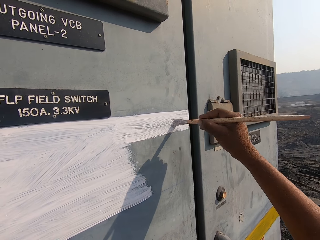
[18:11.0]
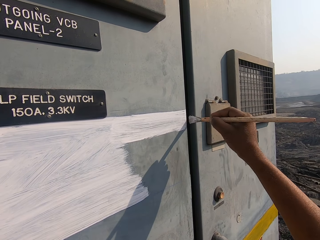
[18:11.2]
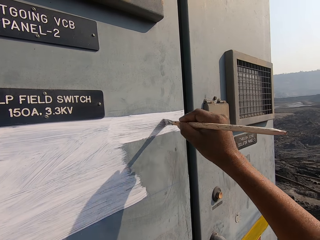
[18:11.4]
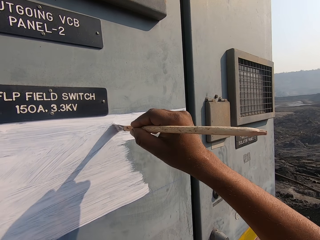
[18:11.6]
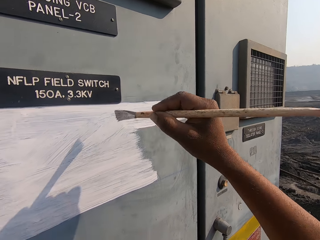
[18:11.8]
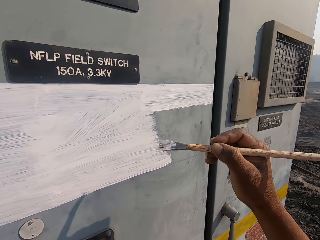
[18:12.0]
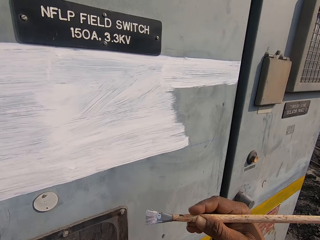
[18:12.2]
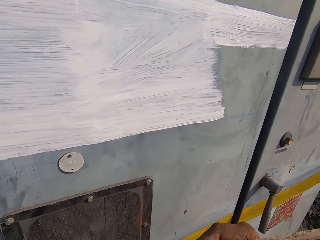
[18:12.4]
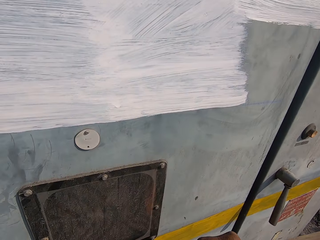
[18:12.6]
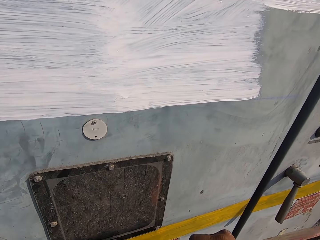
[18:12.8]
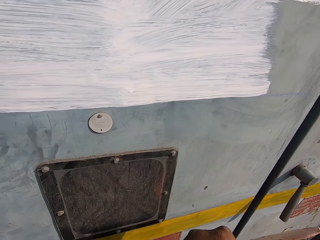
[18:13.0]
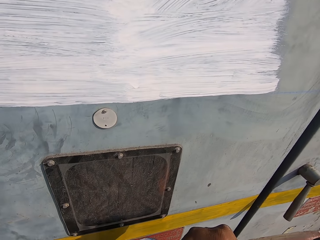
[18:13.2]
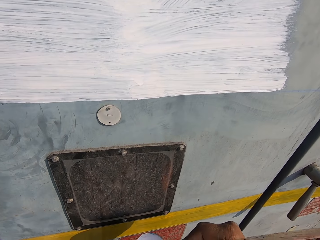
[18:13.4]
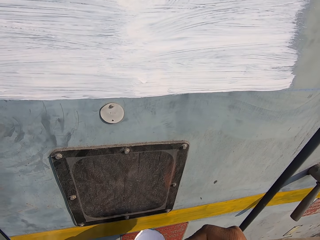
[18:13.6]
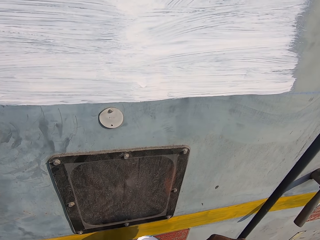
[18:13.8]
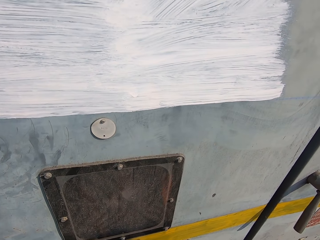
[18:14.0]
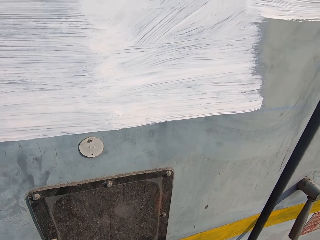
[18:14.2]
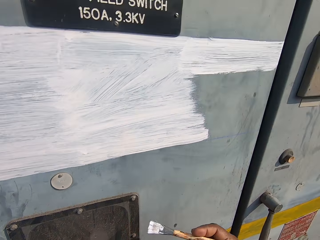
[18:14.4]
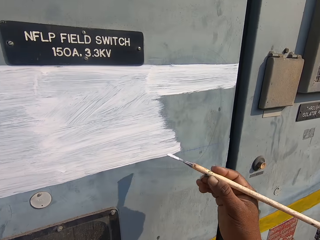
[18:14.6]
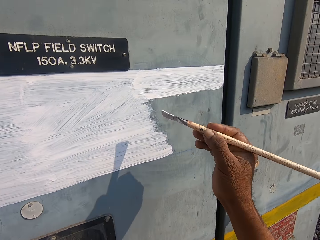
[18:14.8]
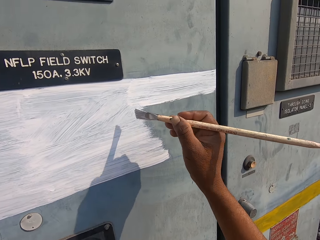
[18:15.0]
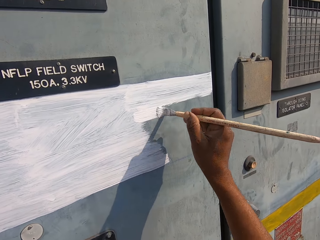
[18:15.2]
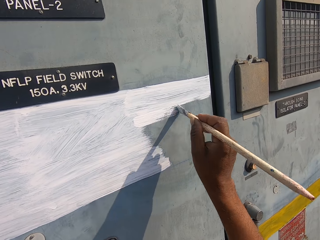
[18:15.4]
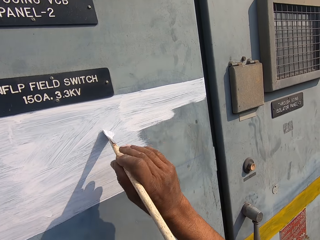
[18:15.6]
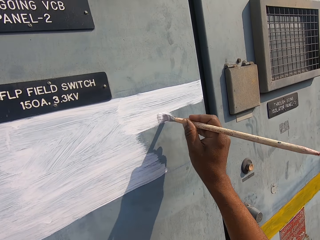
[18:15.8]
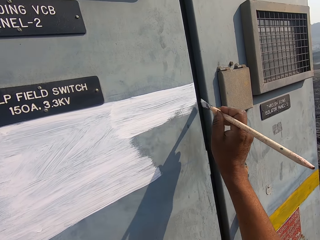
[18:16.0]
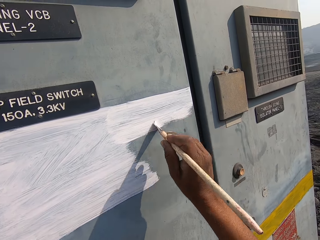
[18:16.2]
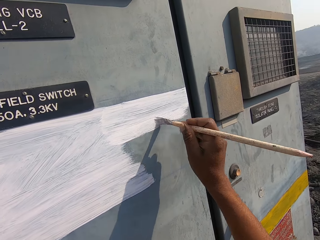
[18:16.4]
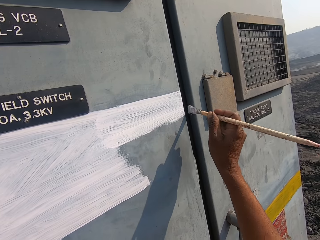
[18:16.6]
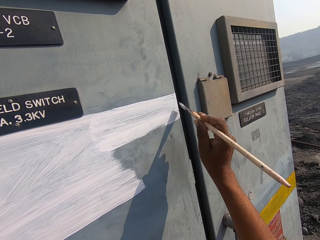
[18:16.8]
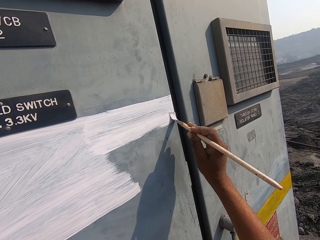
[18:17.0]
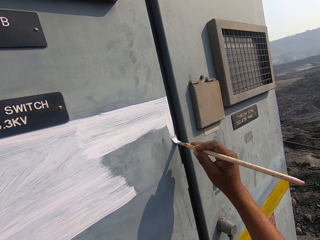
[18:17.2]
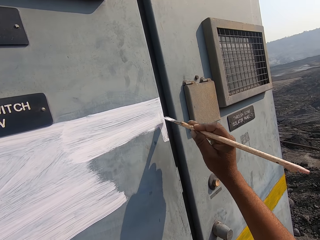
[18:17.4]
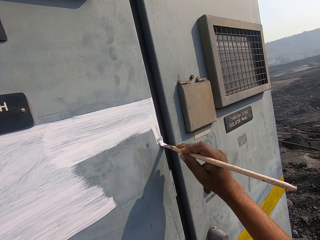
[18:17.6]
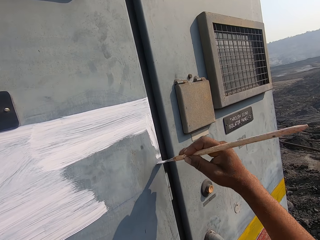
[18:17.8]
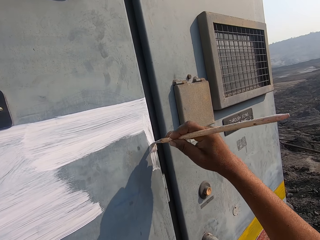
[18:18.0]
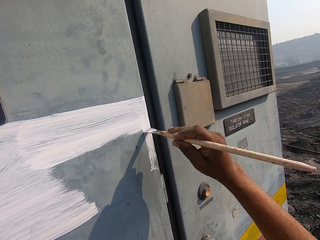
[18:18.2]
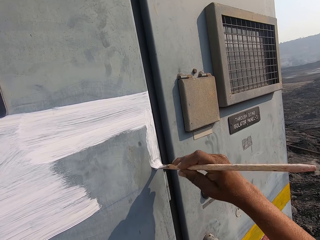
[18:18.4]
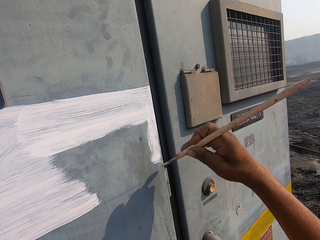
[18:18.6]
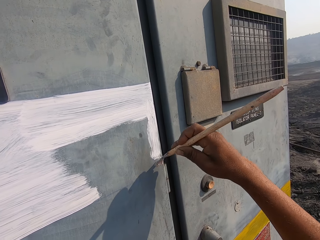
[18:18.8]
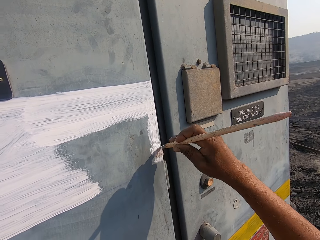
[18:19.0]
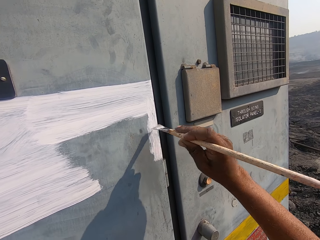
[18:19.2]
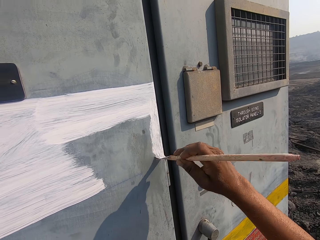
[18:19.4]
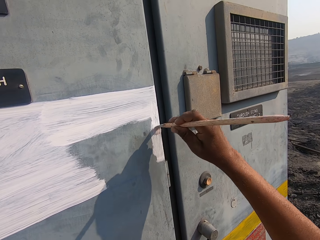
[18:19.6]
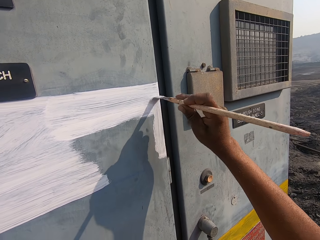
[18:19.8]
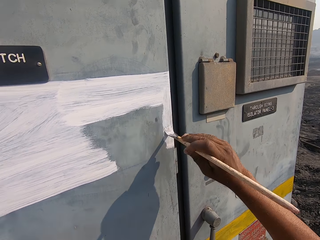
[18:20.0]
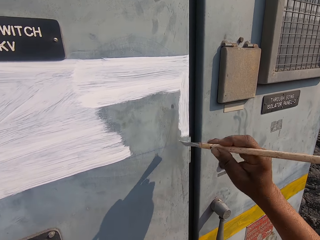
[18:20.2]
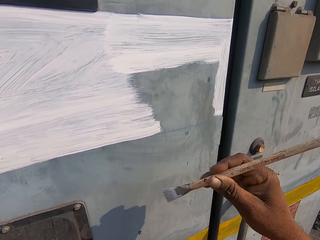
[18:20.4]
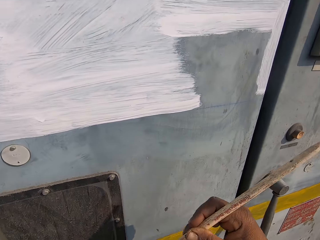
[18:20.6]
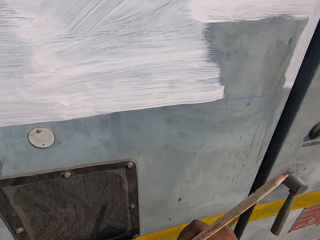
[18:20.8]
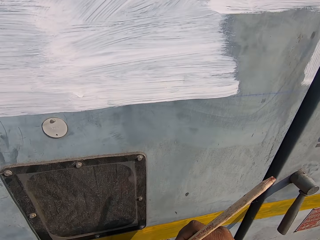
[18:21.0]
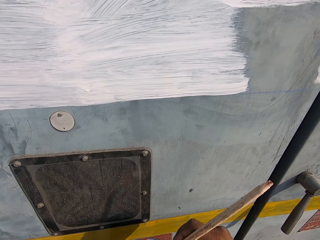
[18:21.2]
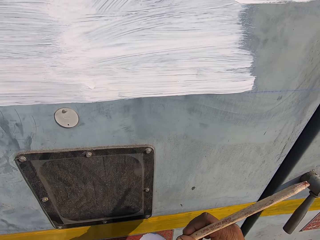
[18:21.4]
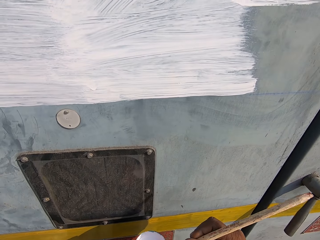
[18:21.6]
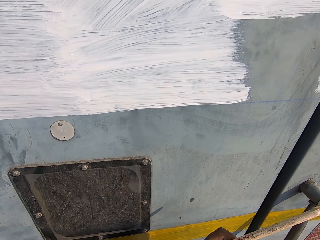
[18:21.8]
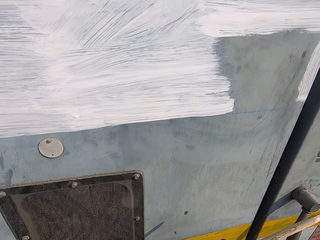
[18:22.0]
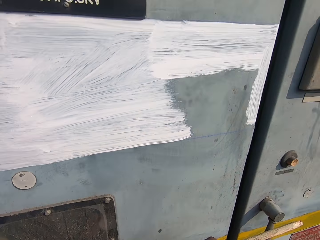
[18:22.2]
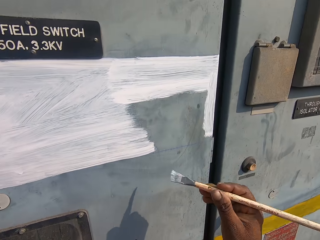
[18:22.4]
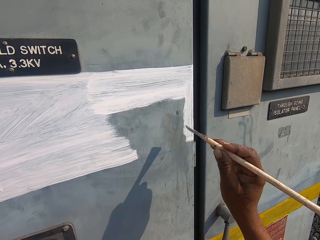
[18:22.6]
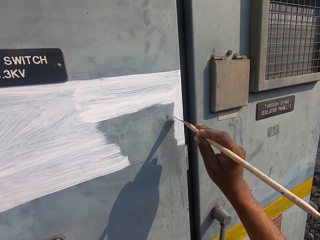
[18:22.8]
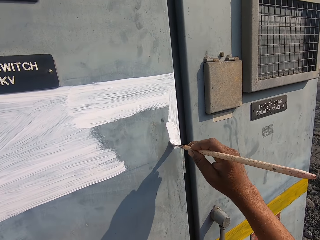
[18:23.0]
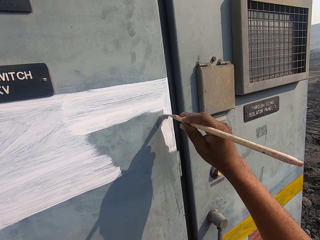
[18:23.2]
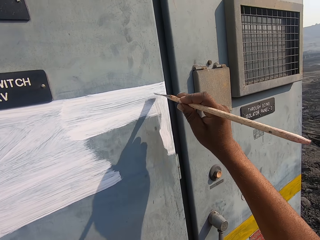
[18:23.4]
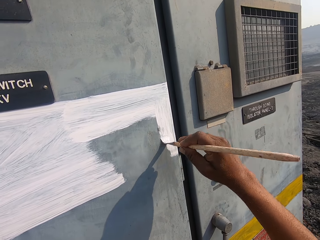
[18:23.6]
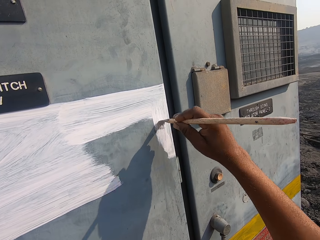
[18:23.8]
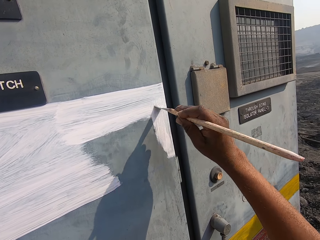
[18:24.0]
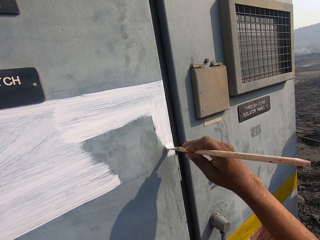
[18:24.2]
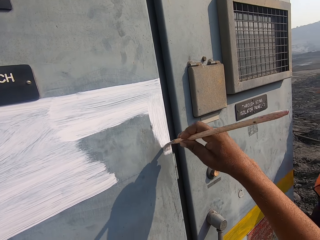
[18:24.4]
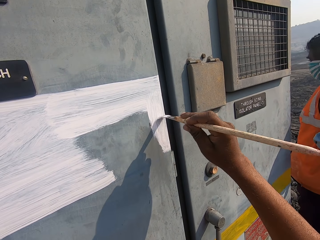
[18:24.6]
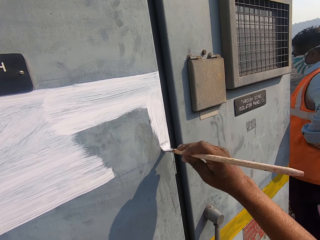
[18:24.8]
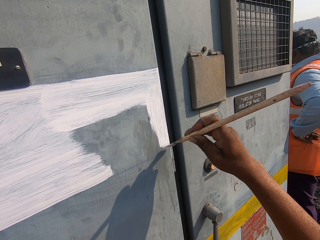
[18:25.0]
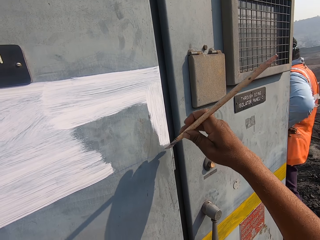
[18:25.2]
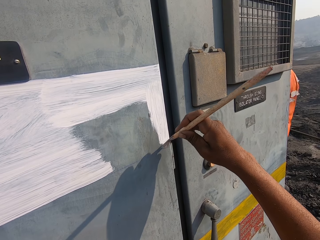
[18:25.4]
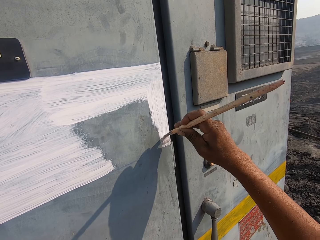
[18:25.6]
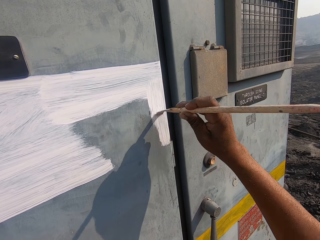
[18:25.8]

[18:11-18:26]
The camera wearer dips a painting brush in paint. He paints the truck. He paints the door with the paintbrush. He picks paint with his right hand. He paints the door with the paintbrush.

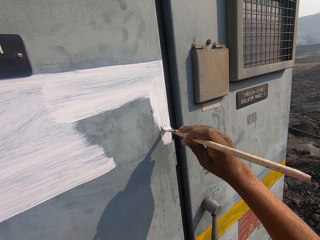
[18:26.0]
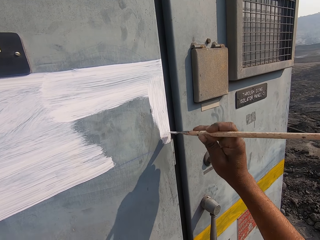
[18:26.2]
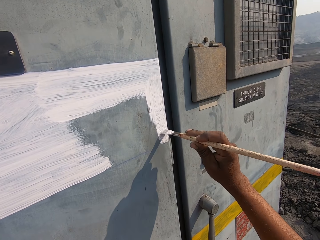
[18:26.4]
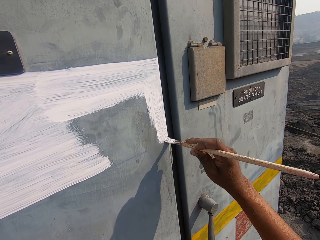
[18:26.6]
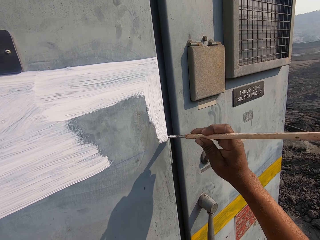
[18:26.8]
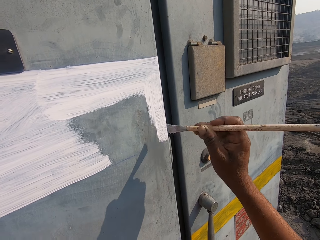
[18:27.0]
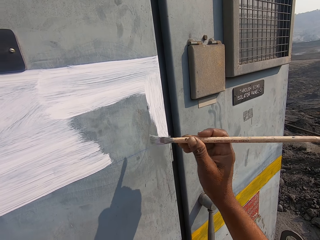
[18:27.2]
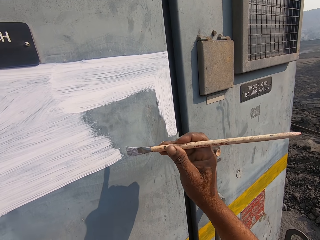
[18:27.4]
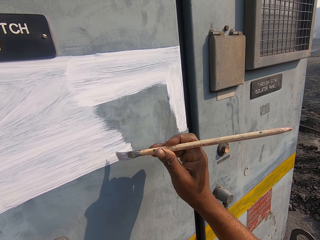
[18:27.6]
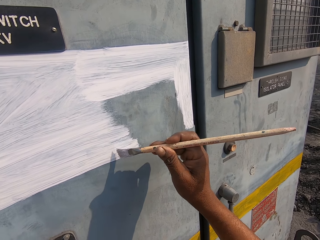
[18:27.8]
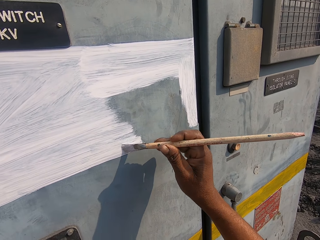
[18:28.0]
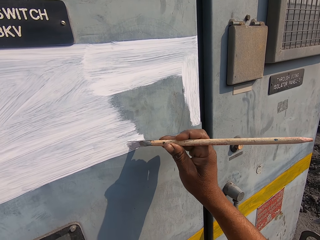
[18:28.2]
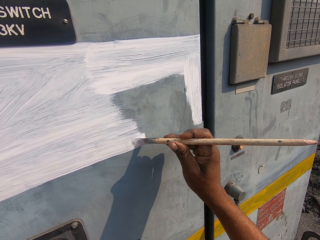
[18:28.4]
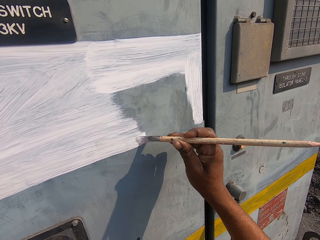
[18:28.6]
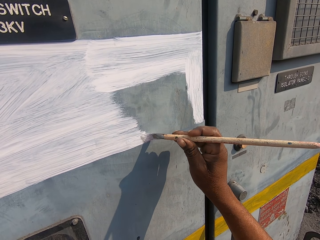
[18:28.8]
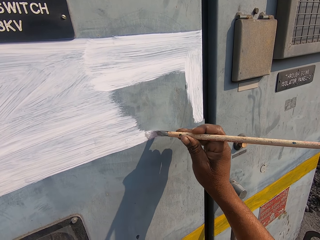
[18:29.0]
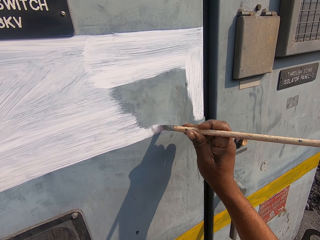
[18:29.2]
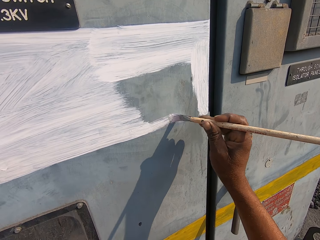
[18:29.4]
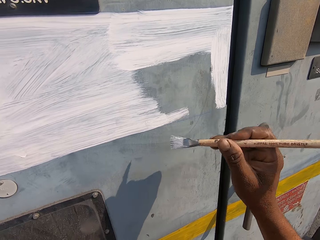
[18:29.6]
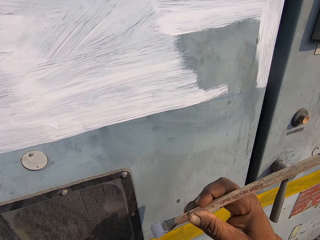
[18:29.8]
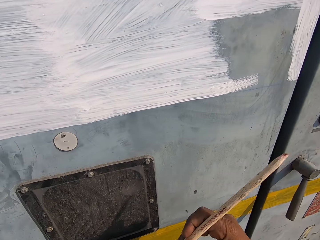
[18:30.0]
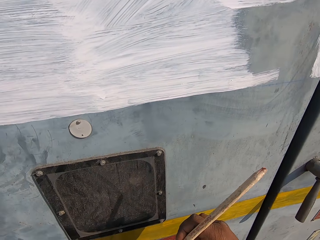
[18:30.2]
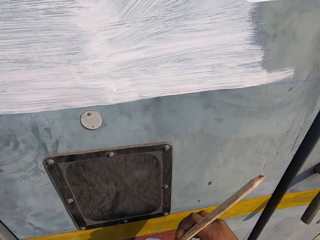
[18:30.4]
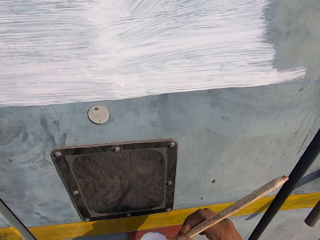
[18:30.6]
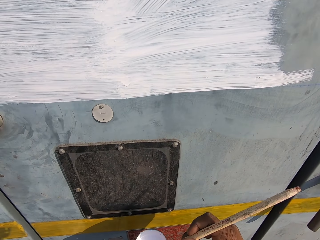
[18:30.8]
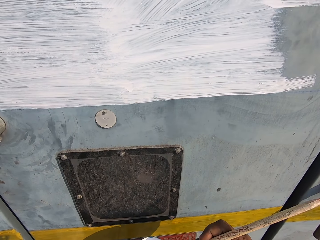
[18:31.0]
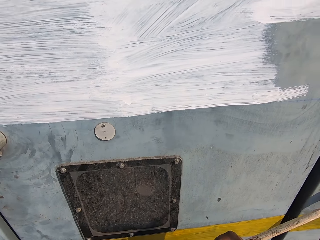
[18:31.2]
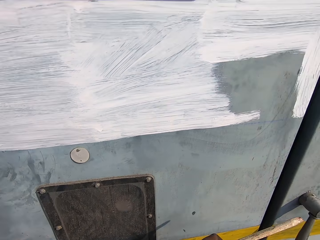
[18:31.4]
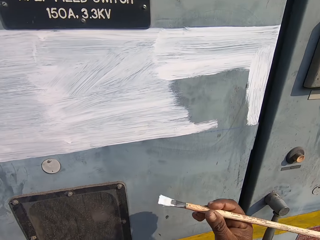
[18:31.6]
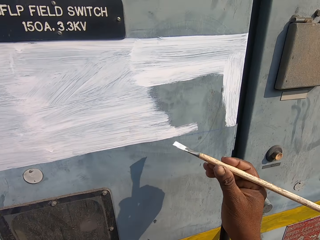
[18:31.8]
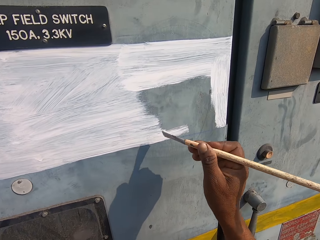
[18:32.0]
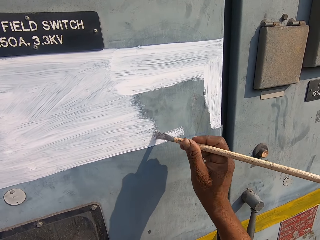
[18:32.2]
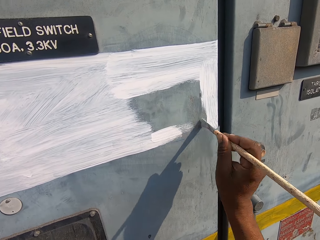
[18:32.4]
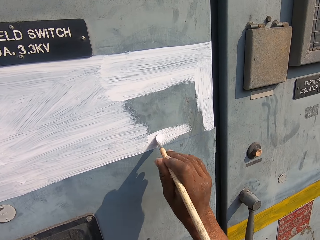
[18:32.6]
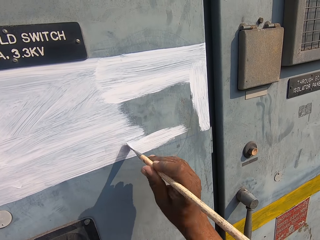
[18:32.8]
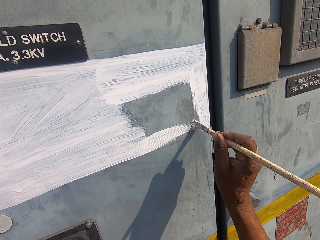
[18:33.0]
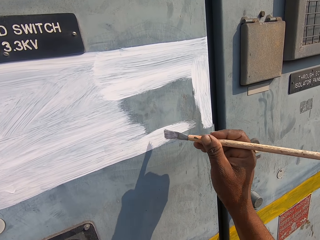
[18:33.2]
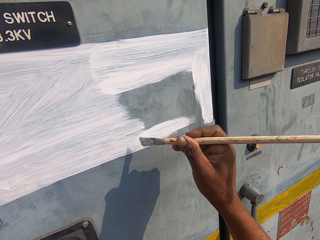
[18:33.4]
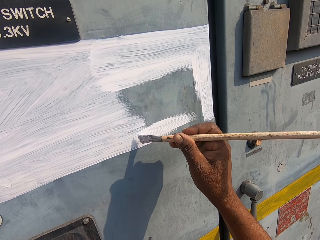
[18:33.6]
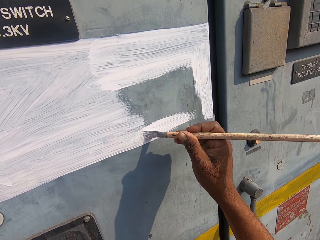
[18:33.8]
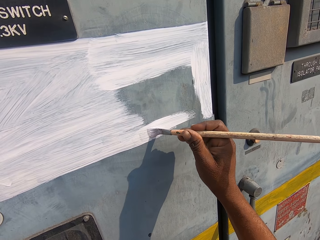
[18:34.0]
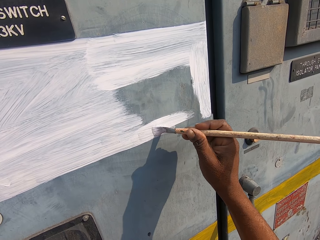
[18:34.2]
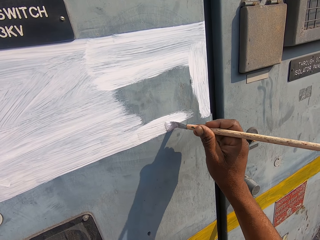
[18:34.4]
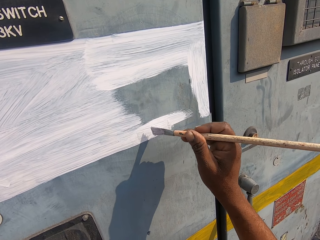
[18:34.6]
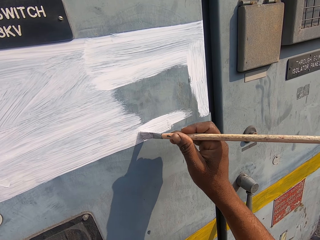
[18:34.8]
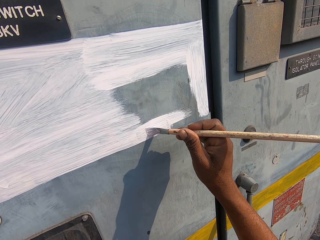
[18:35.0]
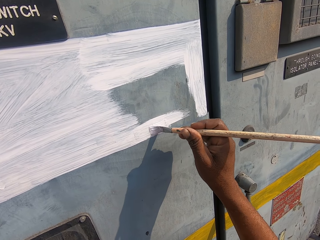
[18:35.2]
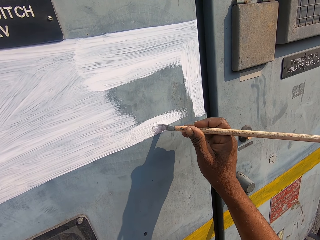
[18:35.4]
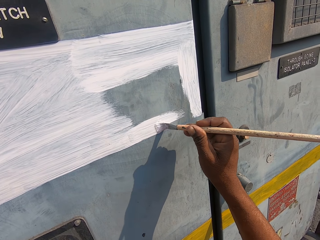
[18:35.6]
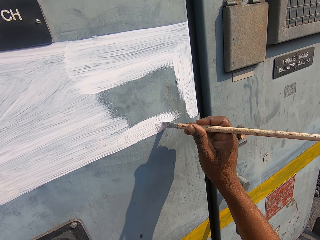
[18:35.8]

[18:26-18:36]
The camera wearer picks paint with his right hand. He paints the door with the paintbrush.
